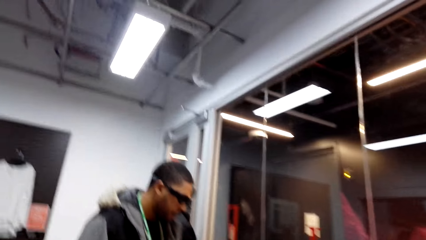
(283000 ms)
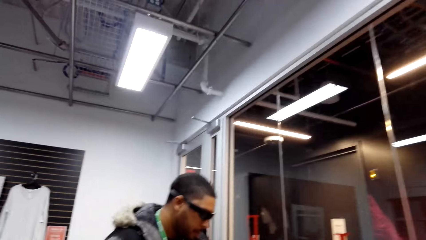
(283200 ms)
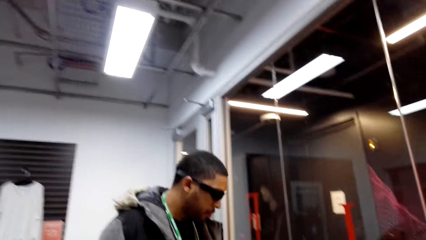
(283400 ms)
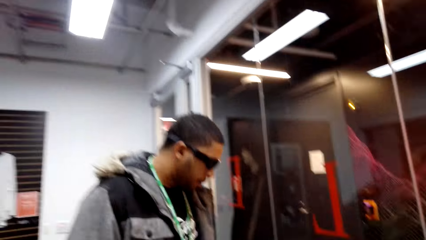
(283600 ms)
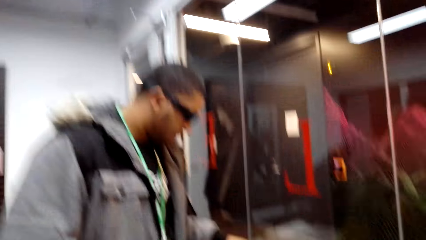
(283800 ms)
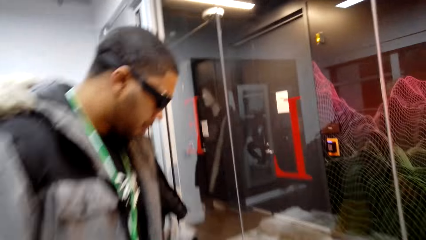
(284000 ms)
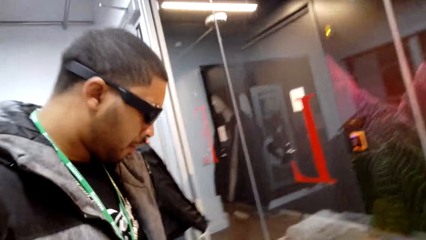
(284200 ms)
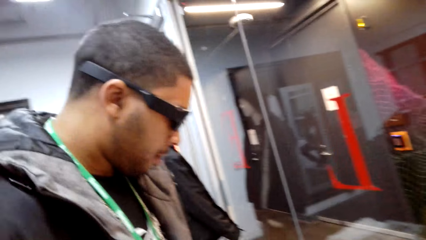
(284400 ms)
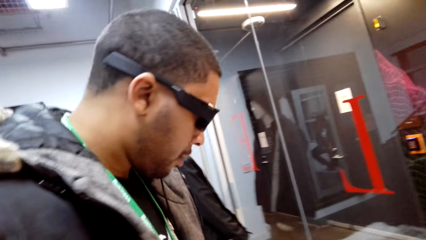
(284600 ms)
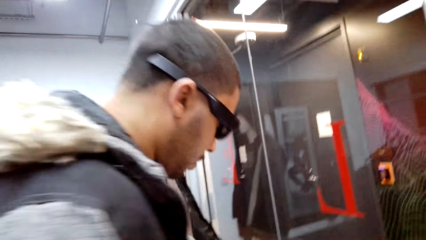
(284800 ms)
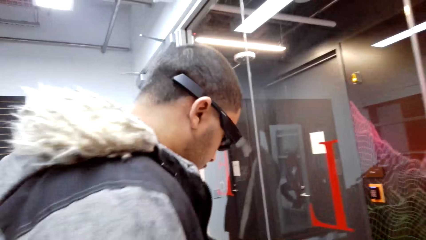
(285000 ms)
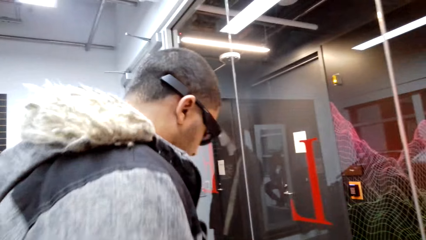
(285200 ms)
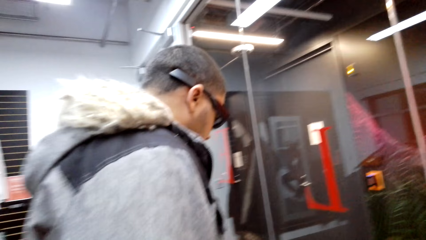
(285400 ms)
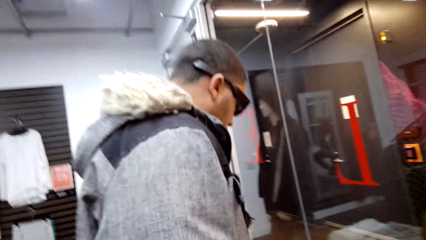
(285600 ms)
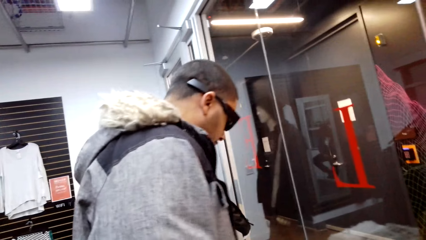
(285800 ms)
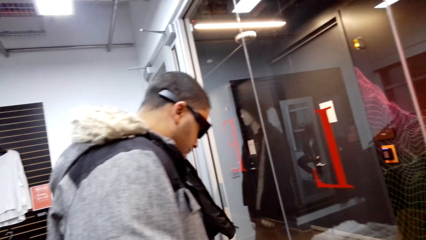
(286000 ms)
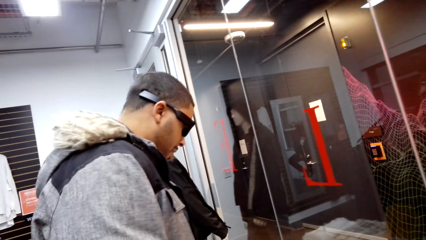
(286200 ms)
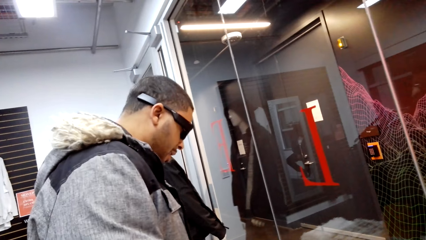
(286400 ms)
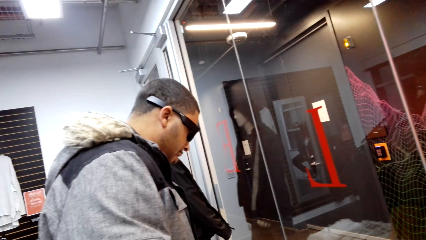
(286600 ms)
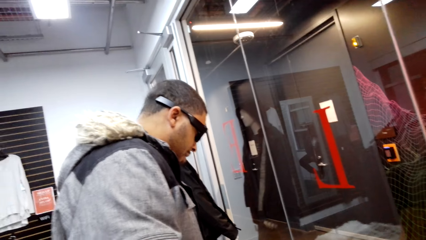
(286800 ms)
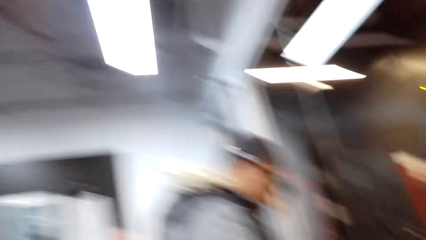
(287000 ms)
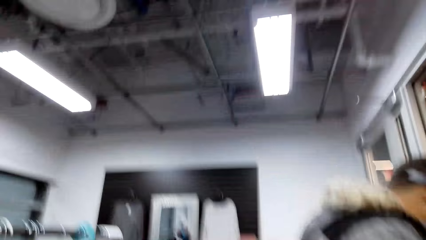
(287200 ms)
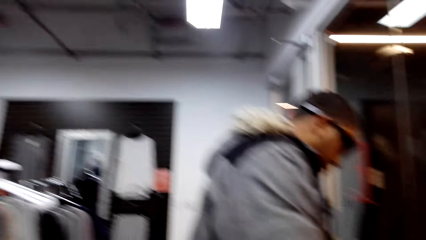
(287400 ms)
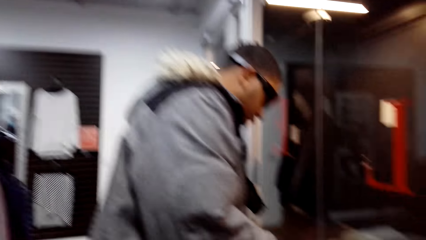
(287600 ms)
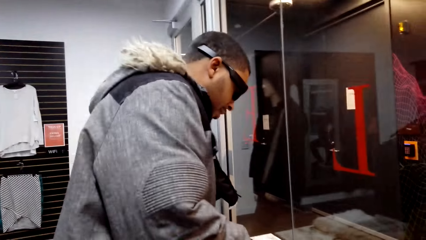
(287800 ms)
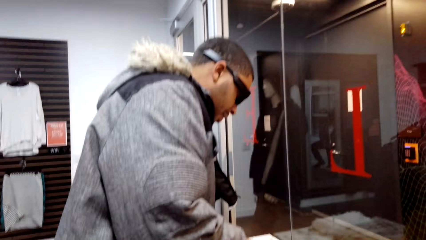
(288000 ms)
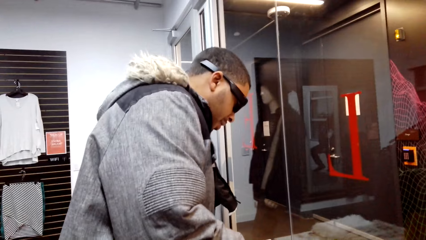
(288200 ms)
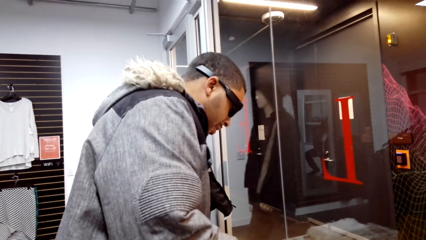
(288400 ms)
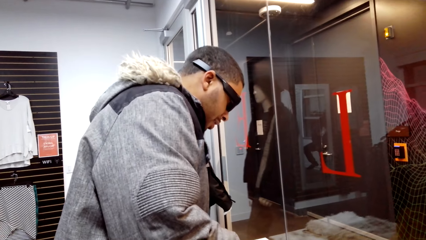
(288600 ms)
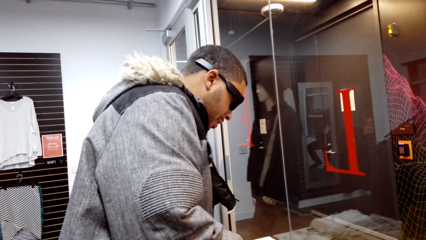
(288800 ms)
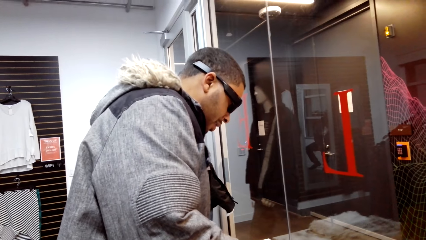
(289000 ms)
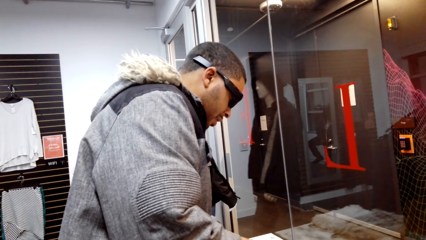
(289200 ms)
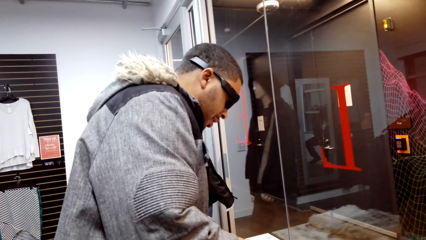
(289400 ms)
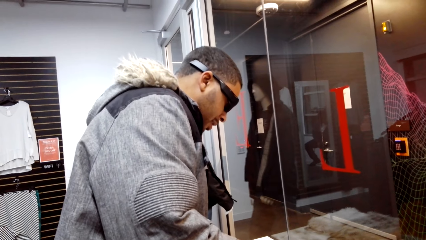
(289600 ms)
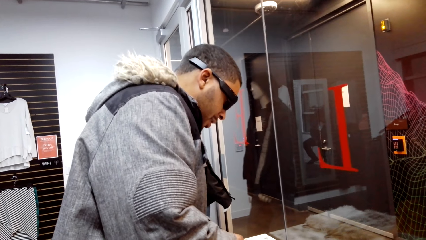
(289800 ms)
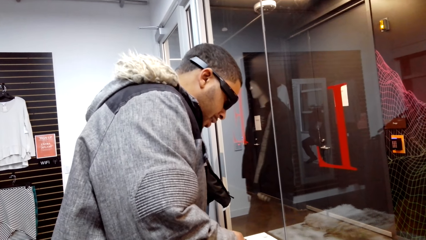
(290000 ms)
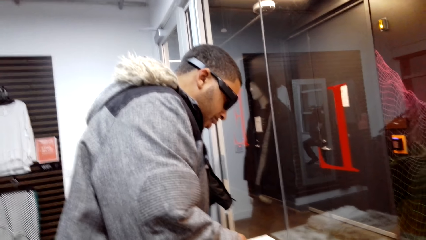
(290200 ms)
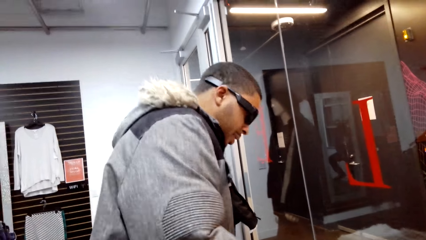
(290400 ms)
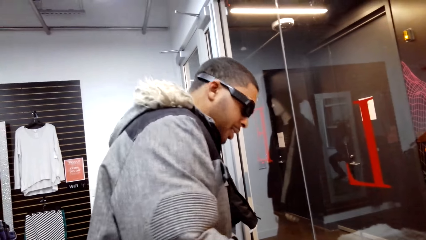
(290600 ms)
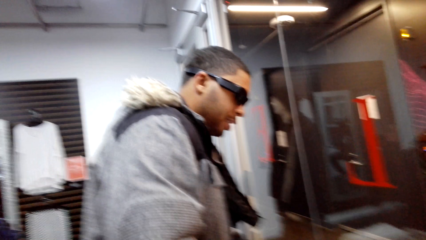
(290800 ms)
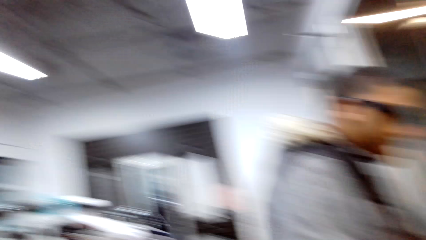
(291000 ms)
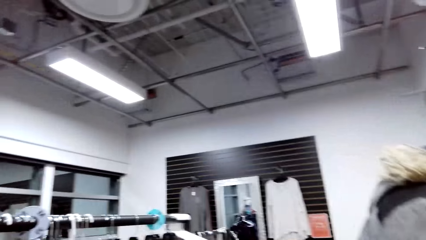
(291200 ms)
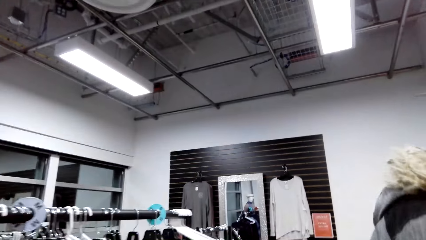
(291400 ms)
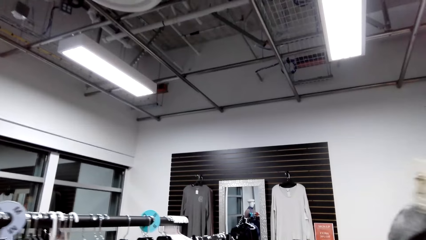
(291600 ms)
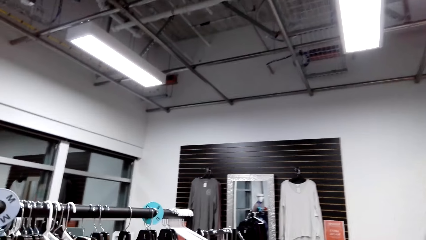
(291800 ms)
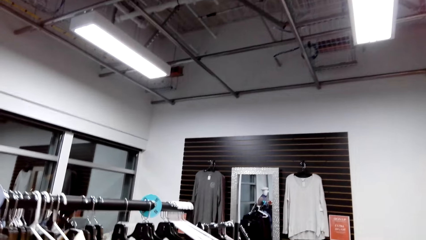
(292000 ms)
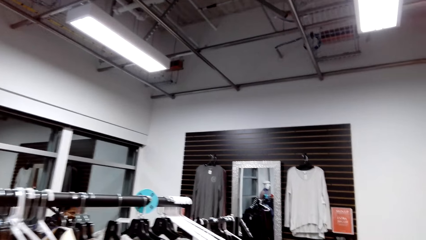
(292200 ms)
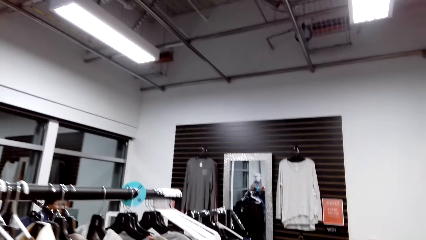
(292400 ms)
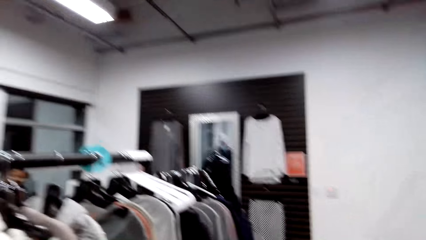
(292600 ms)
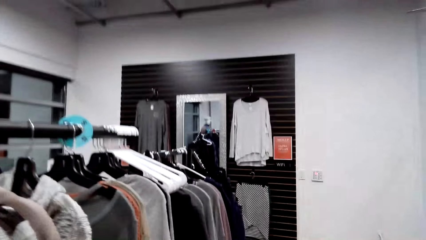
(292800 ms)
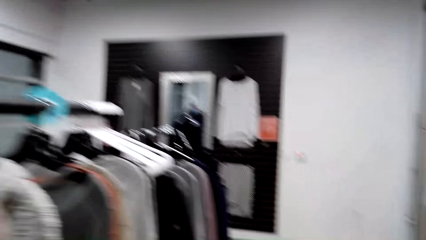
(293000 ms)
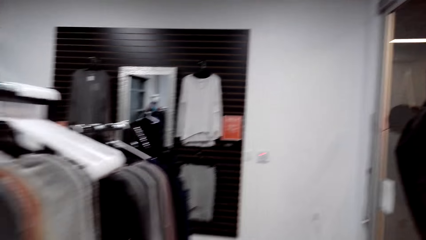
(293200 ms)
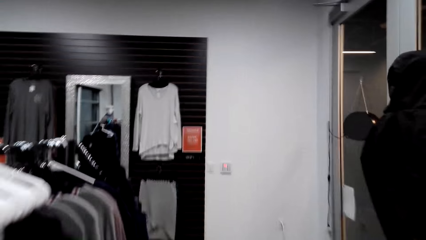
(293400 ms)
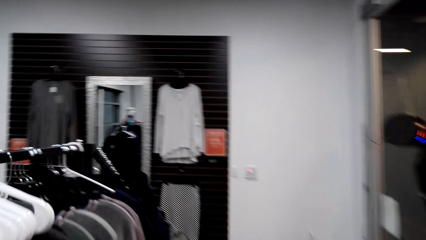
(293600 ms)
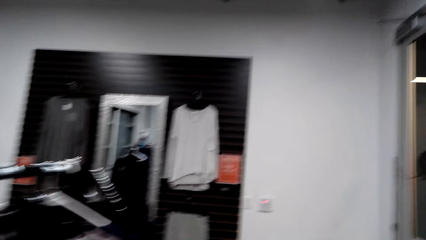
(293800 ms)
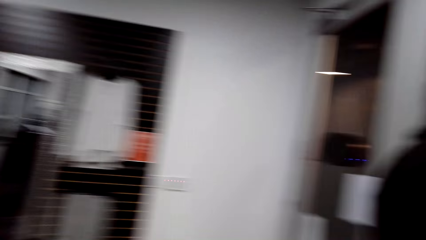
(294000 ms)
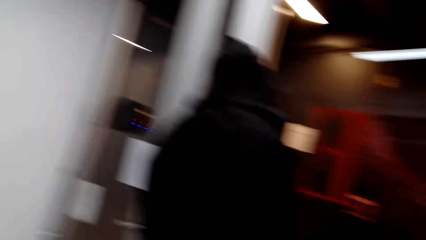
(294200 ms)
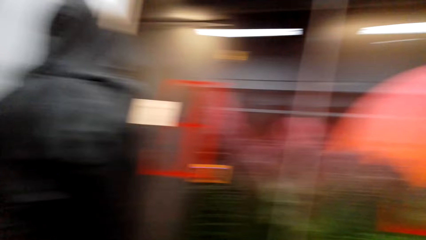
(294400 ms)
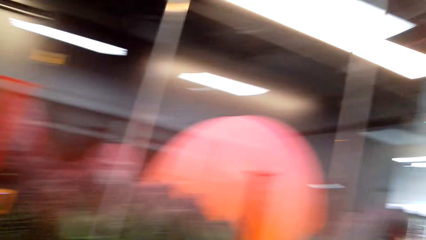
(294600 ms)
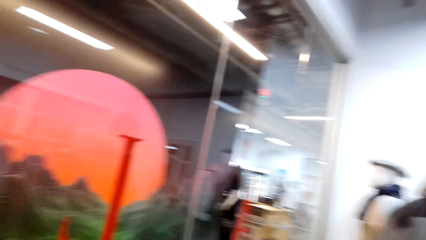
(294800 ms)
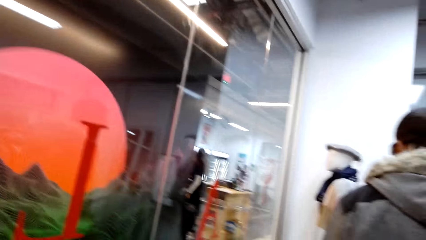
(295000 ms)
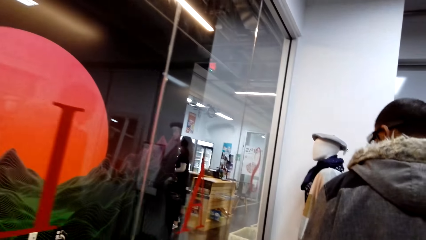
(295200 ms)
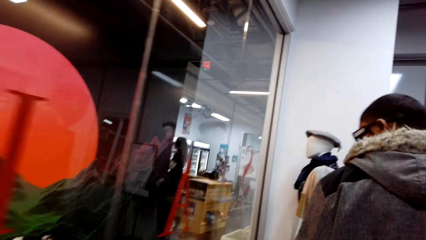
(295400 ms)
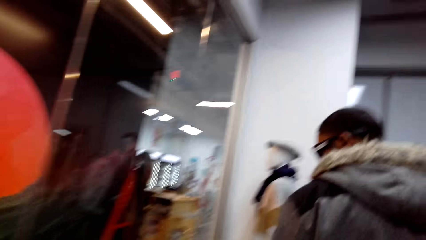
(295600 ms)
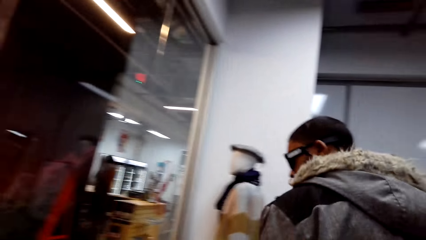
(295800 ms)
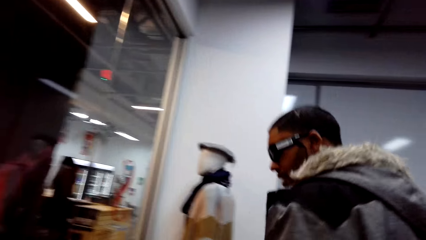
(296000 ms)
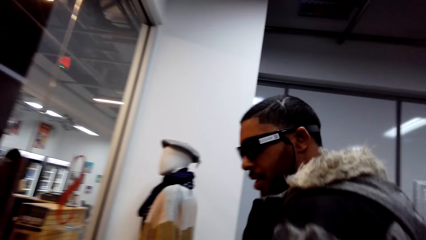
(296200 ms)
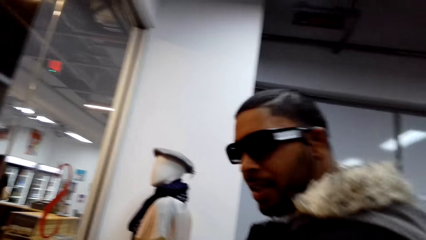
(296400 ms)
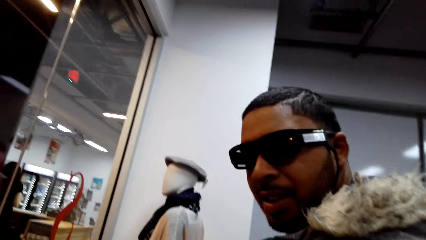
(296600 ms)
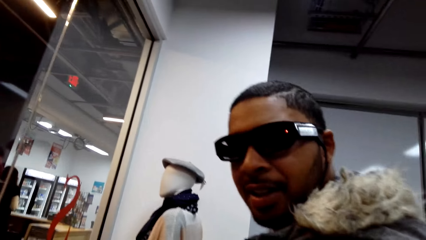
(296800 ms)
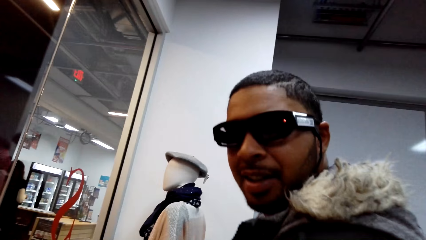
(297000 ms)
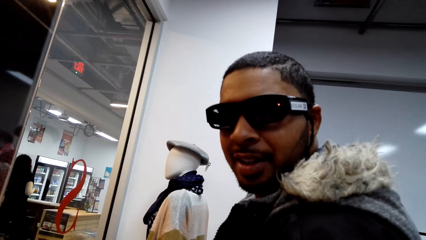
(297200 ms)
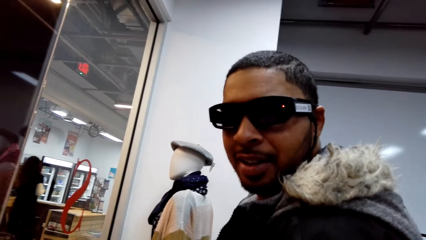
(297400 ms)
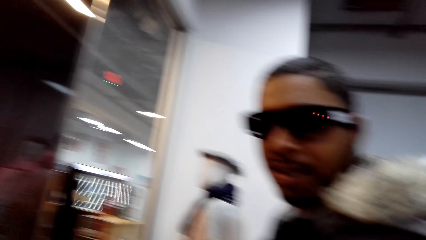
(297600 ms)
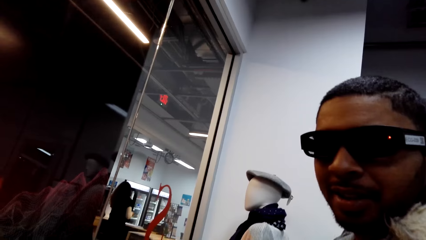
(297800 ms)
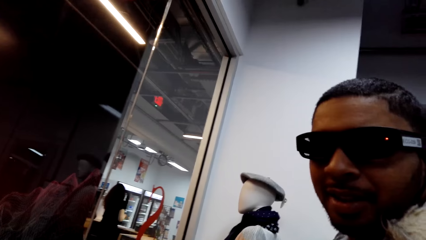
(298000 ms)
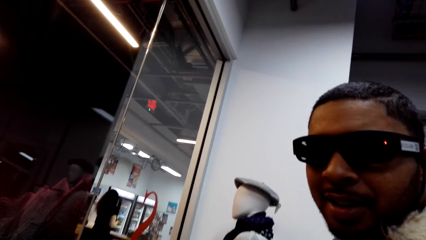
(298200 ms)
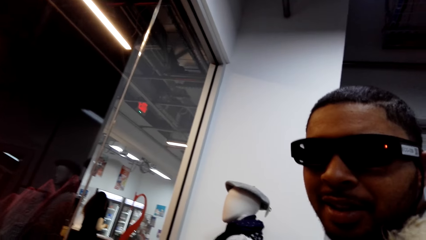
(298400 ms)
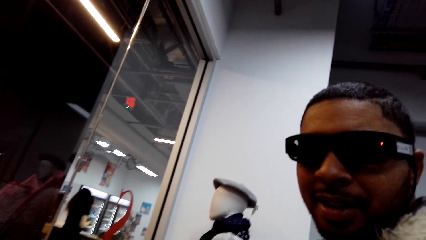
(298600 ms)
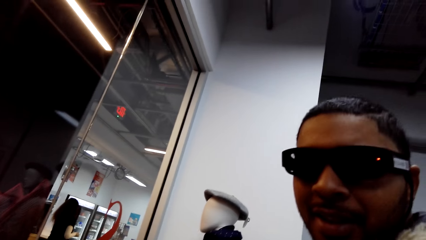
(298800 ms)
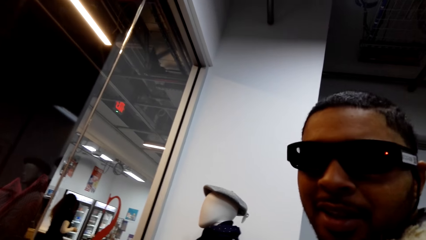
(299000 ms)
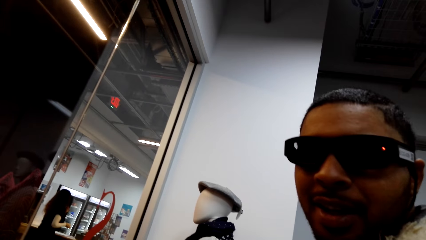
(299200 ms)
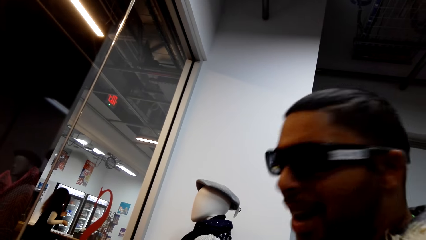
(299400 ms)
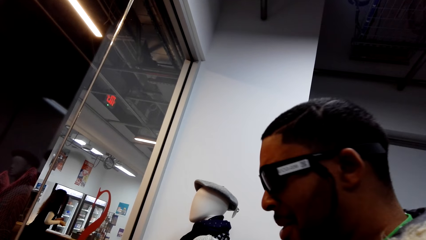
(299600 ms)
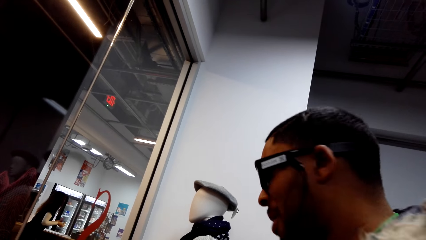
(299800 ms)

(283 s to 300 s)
The camera wearer talks to a person. They look around. They talk to the person.
